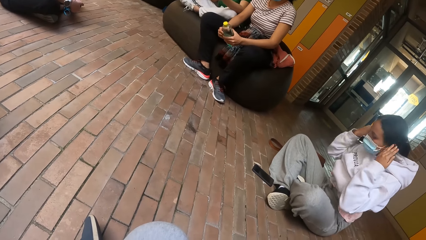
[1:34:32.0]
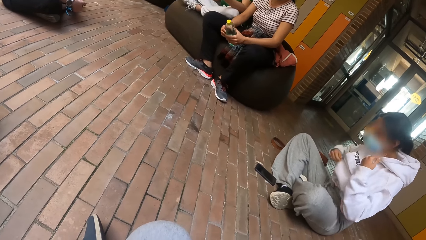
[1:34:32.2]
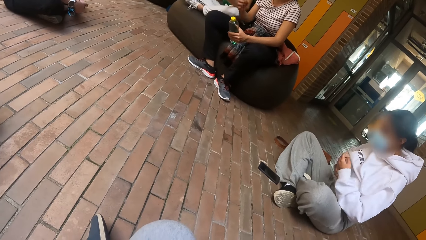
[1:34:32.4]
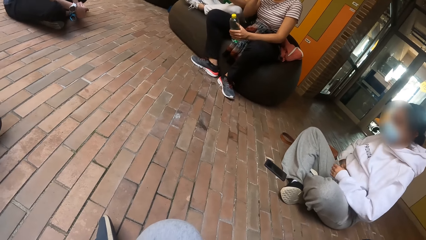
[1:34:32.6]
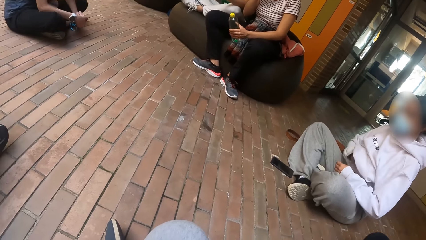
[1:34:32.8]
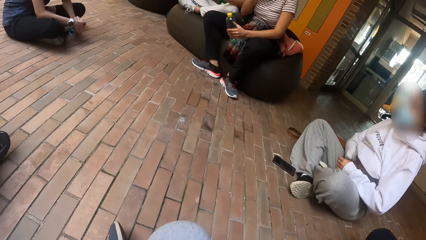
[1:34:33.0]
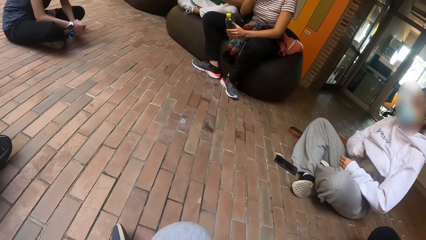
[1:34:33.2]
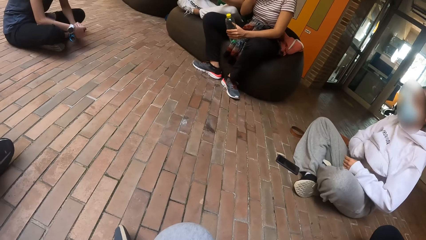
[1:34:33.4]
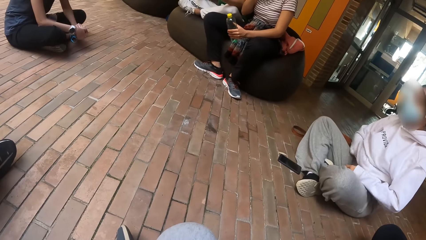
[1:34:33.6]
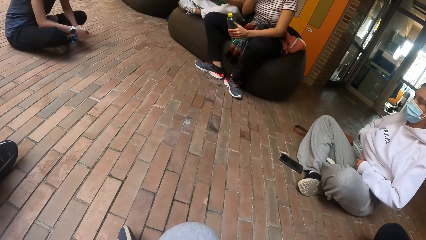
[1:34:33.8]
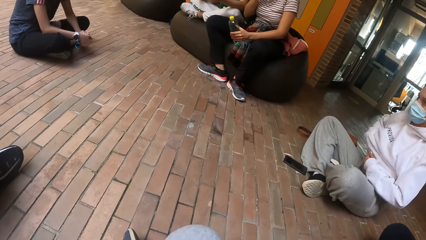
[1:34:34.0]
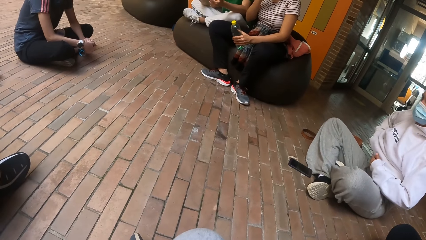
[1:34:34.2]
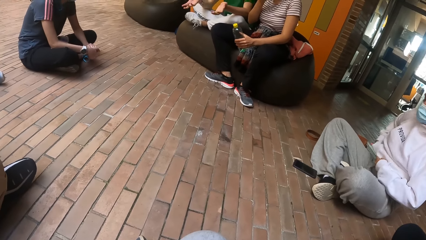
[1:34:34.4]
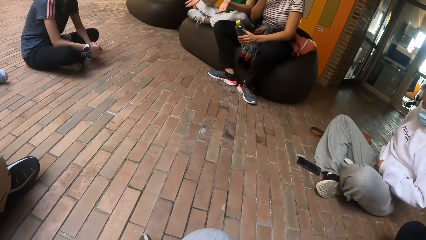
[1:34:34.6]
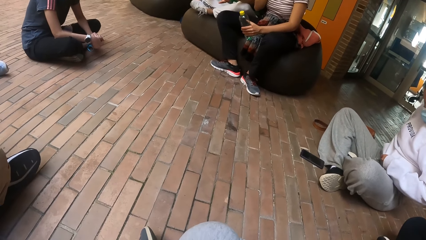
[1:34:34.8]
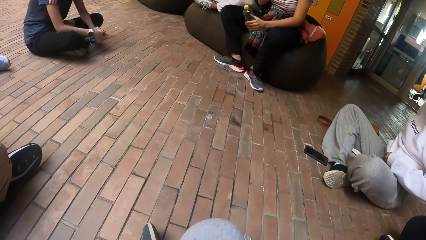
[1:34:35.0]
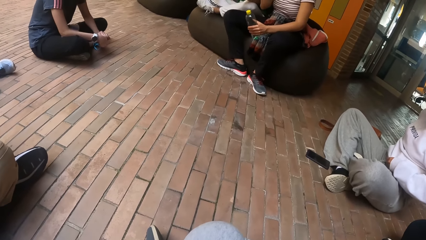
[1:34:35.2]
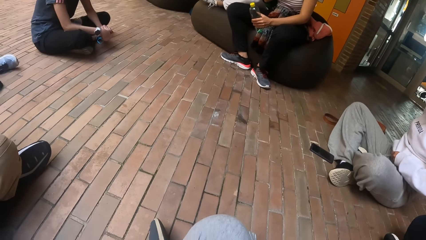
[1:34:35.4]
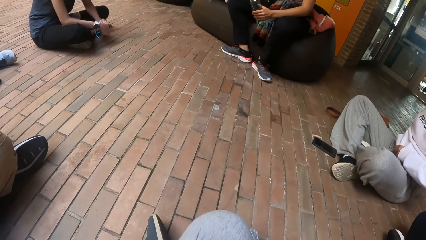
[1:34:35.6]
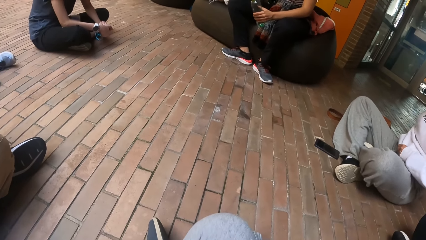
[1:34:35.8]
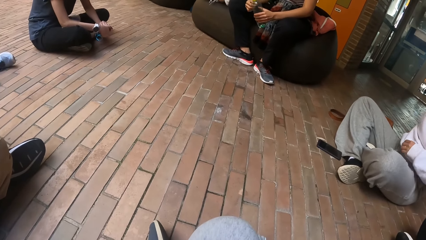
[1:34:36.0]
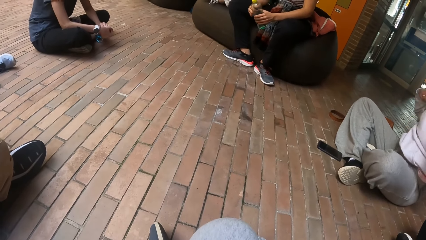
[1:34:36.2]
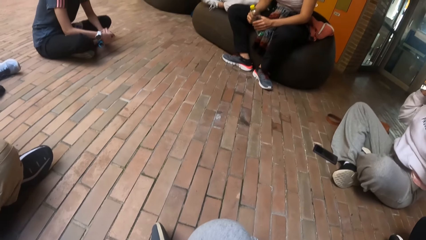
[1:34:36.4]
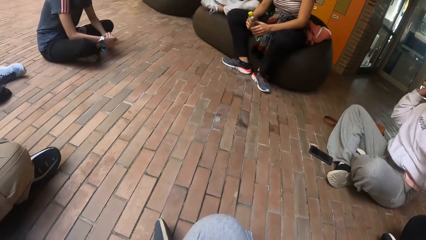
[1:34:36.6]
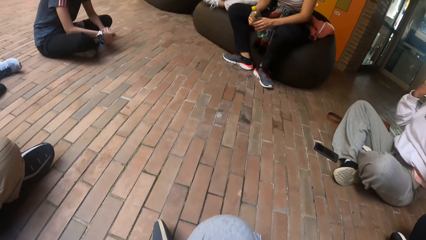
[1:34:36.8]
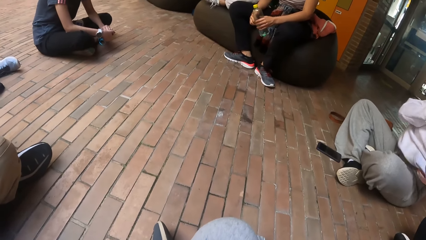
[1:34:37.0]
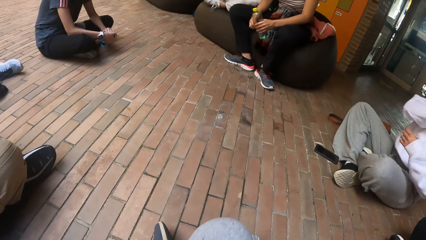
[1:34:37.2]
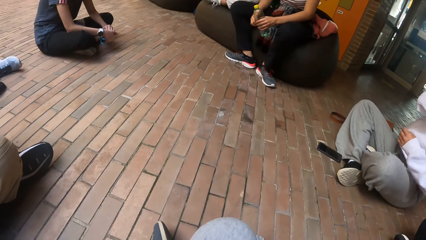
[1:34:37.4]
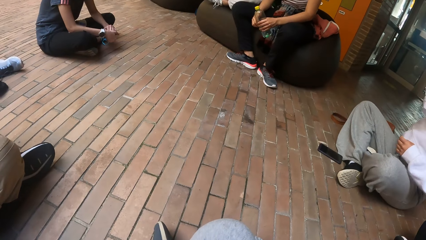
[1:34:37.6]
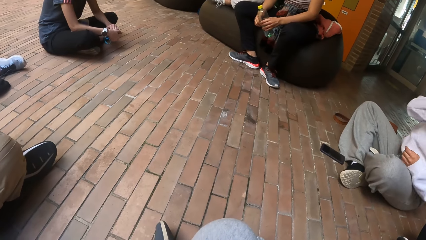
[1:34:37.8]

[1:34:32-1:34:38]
The woman adjusts her hoodie with both hands.

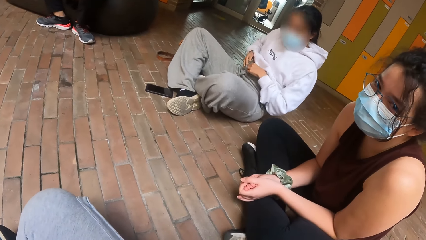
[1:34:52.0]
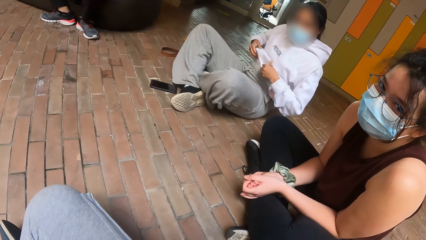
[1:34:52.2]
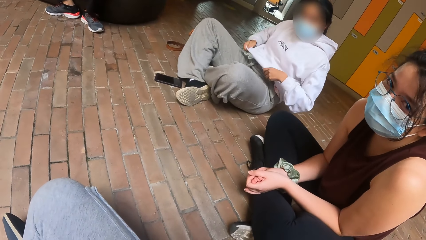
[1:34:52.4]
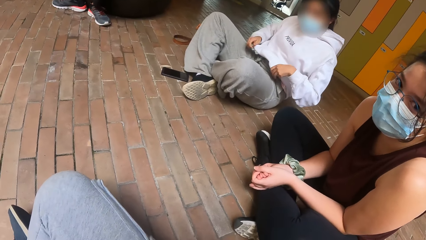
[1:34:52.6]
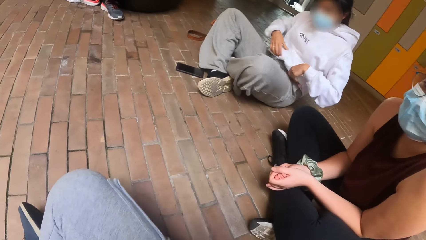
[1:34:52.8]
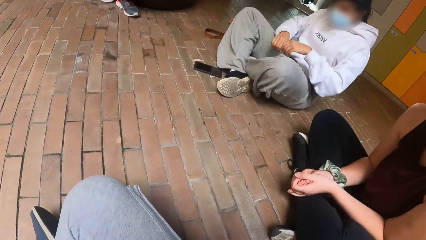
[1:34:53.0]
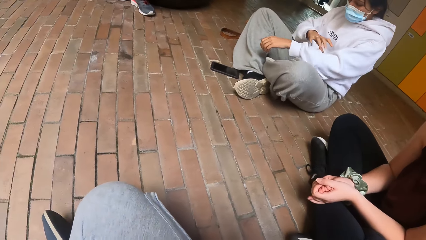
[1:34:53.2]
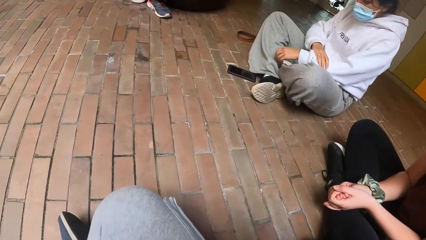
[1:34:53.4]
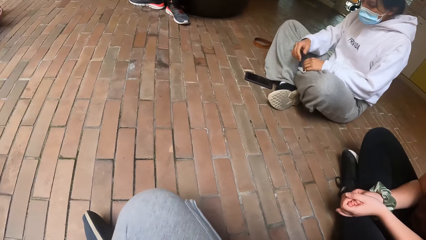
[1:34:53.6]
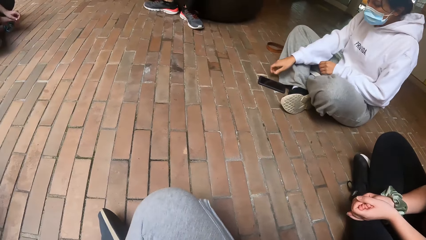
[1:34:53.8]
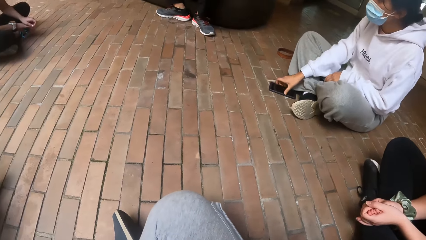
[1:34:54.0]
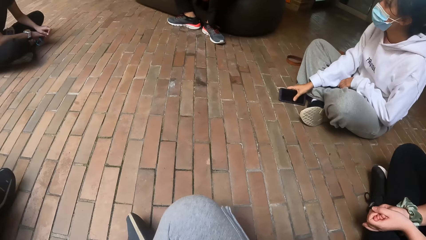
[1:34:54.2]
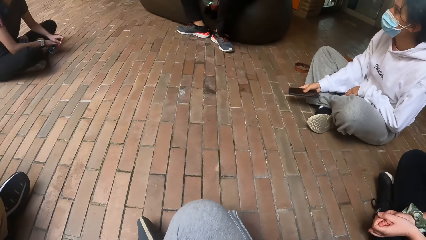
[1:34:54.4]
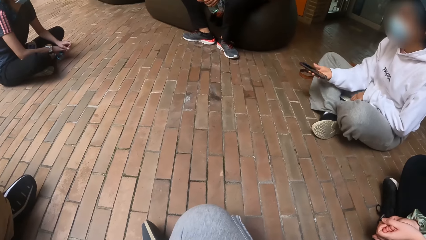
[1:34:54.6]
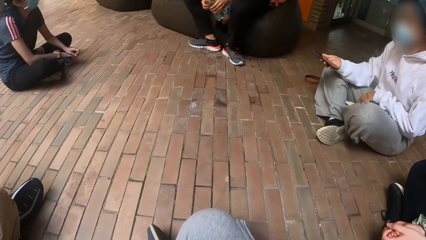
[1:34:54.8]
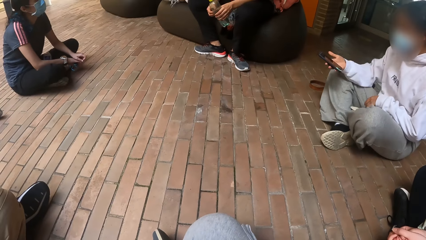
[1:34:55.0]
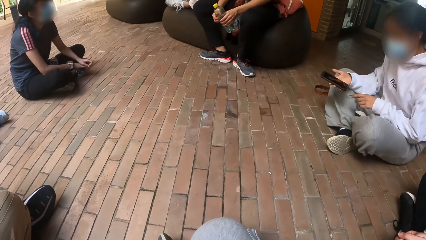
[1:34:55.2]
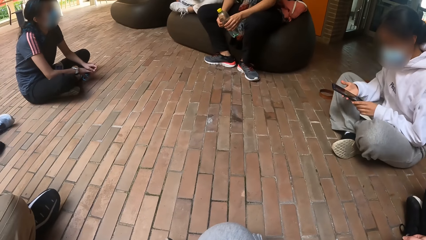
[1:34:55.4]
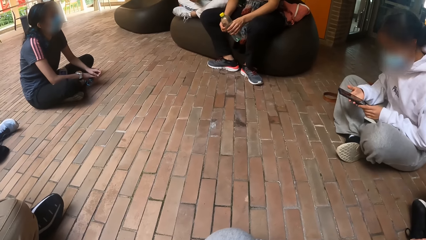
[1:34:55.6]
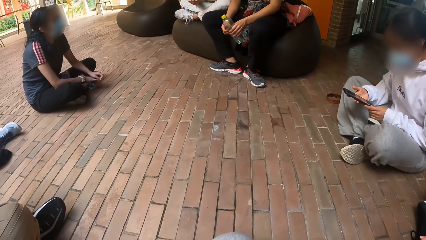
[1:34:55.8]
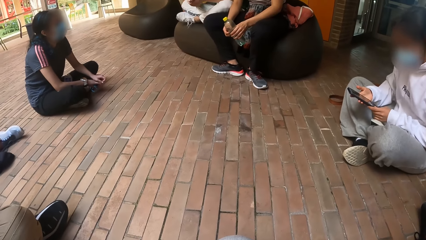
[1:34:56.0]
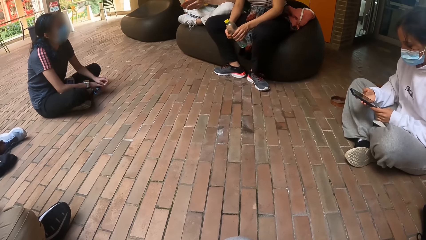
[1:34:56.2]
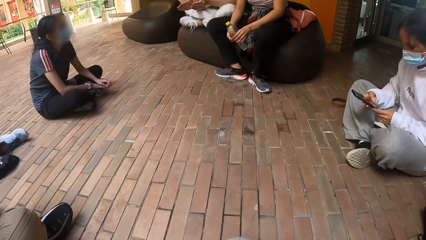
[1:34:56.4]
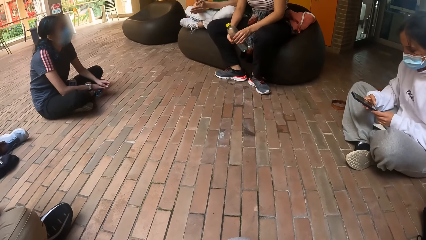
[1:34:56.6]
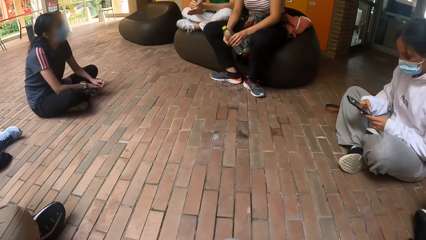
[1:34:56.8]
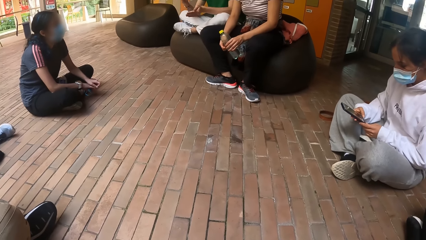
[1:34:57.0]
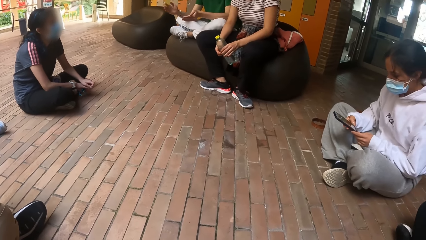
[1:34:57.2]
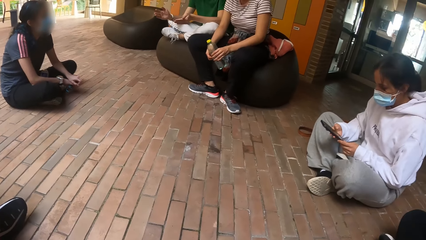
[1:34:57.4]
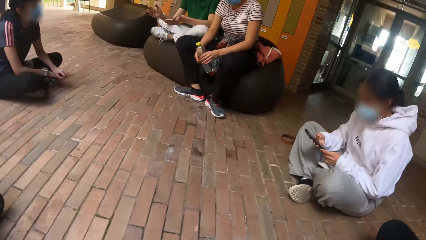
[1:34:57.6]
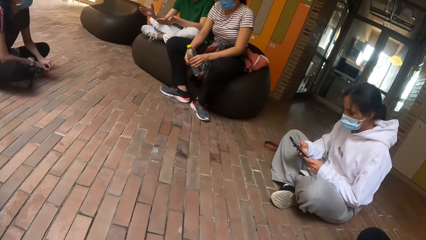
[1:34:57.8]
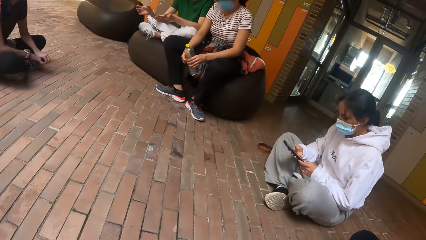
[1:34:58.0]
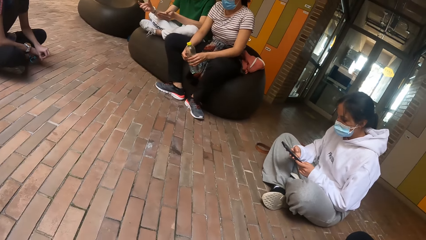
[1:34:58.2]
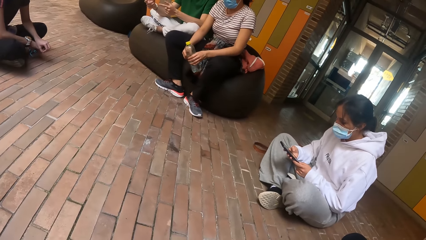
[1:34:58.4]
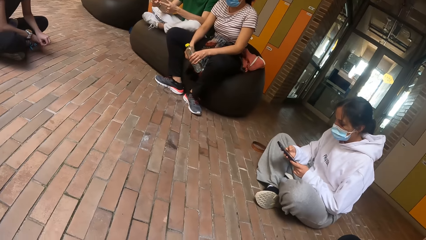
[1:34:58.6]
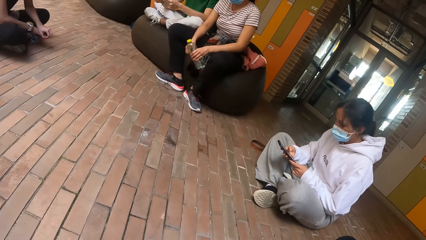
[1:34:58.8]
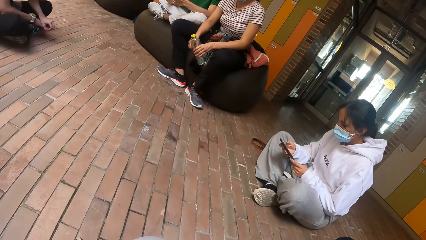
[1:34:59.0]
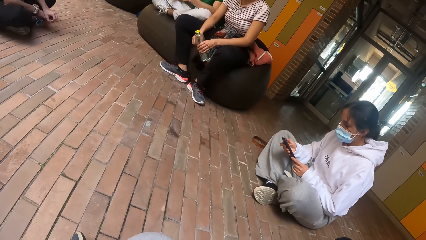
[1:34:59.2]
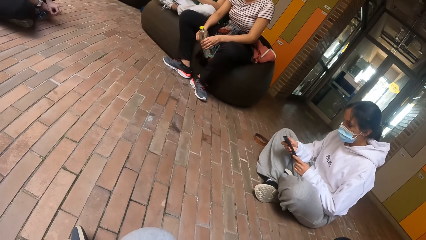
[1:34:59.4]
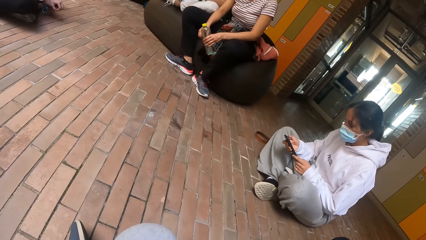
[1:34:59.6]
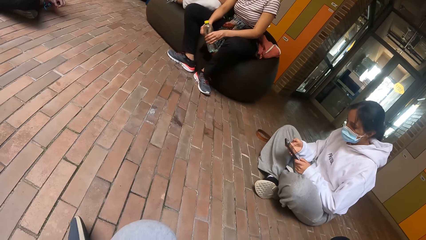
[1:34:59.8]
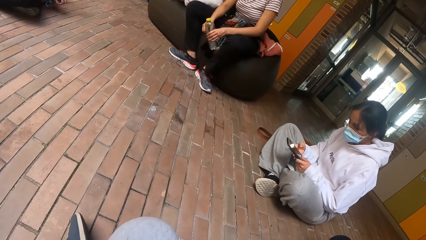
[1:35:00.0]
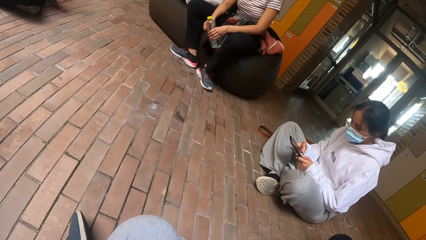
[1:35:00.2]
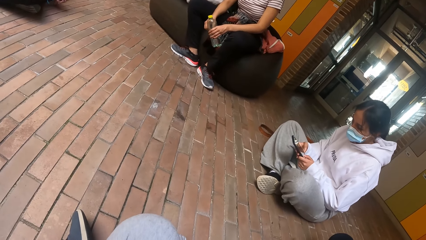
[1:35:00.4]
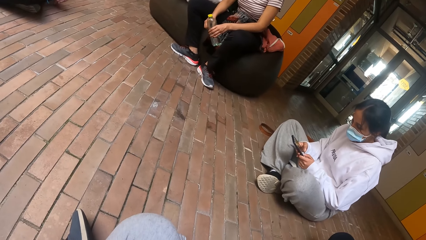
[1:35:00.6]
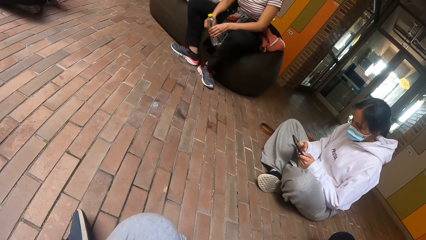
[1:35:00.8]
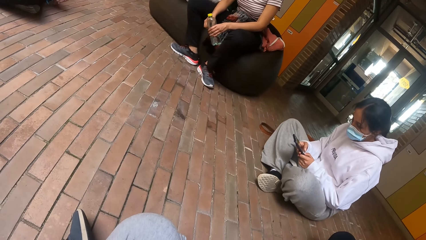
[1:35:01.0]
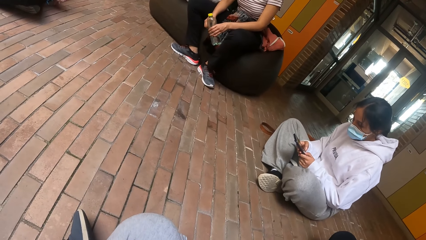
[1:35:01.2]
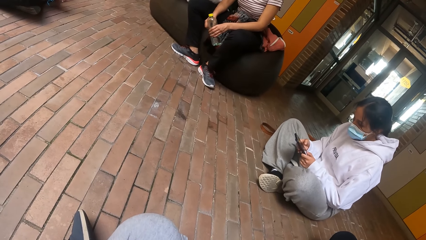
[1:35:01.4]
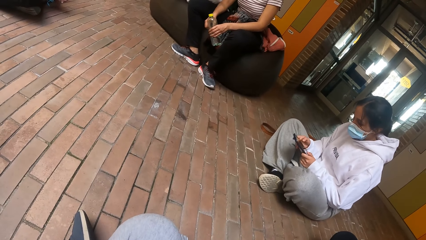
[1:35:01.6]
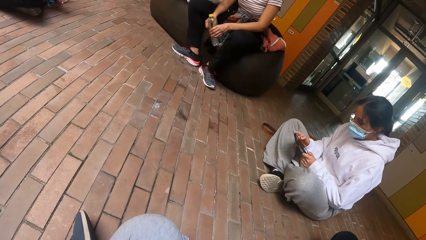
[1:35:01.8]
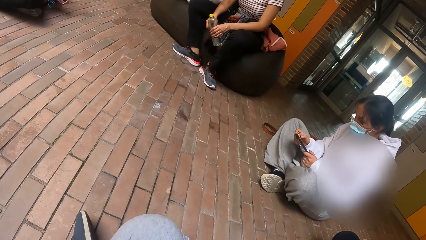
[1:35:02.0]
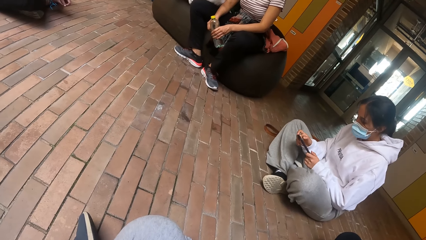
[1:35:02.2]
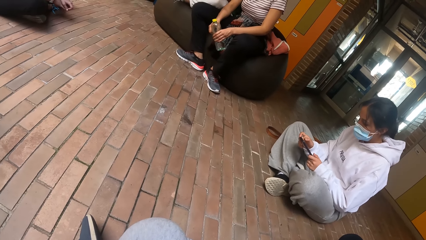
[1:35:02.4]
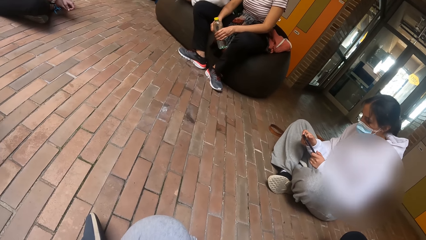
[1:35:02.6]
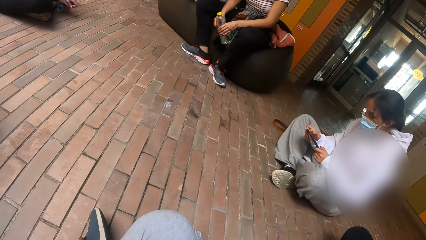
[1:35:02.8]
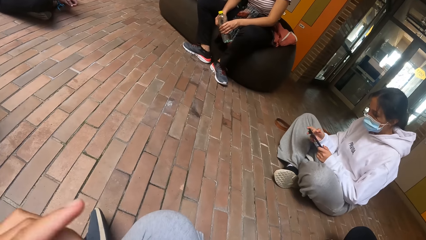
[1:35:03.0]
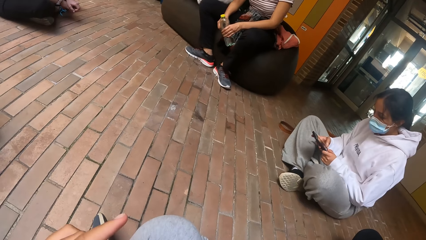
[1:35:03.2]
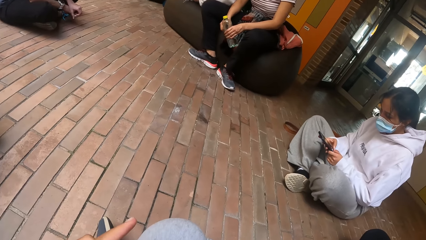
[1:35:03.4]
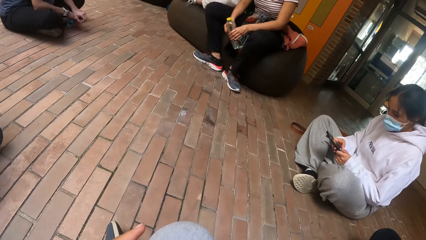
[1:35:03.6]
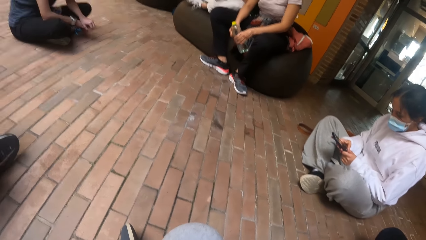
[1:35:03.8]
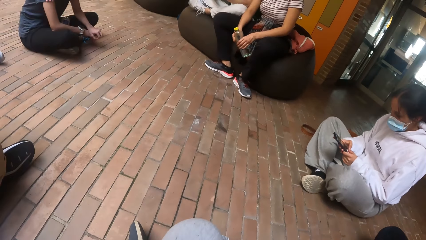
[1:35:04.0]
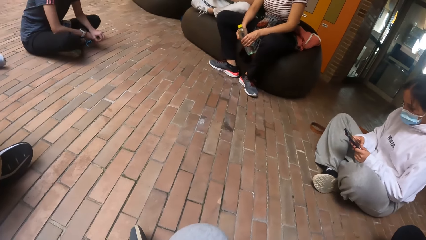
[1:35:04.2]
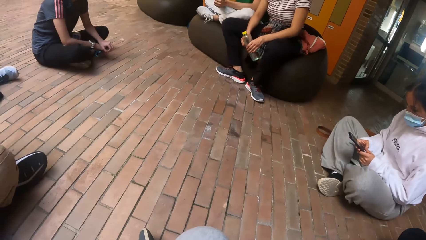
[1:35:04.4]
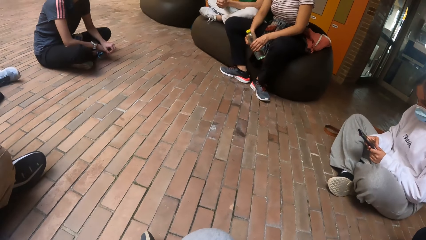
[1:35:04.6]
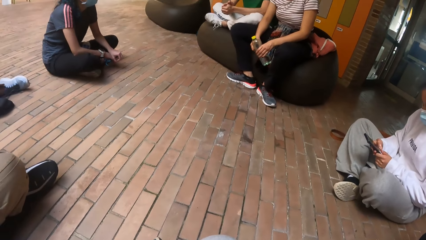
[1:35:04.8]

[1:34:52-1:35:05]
A lady picks up a phone from the floor with her right hand. The lady touches the phone. The lady operates the phone with her hands.
